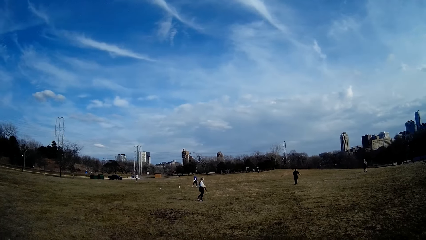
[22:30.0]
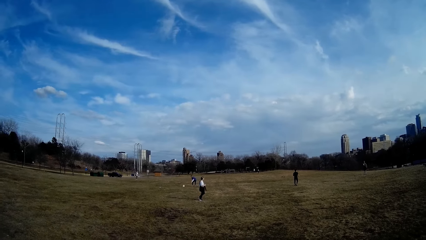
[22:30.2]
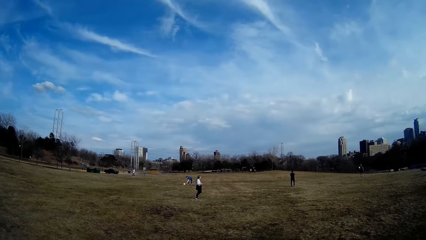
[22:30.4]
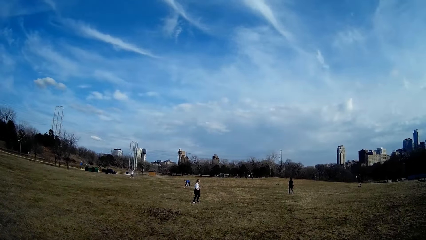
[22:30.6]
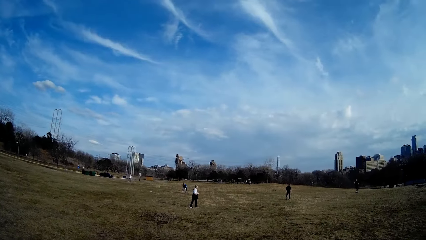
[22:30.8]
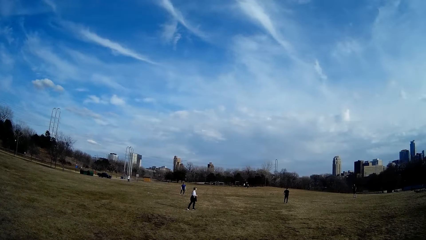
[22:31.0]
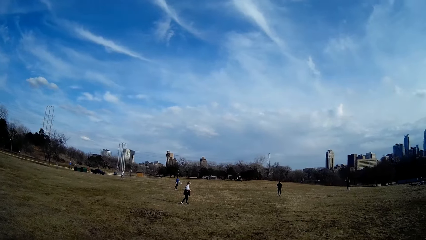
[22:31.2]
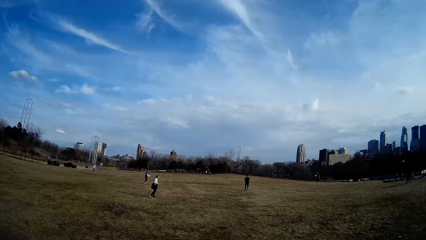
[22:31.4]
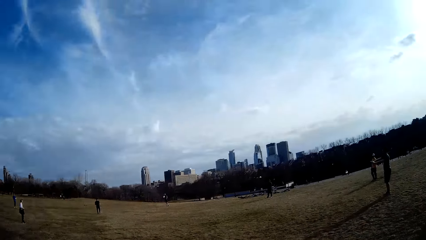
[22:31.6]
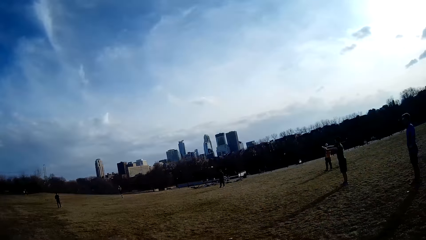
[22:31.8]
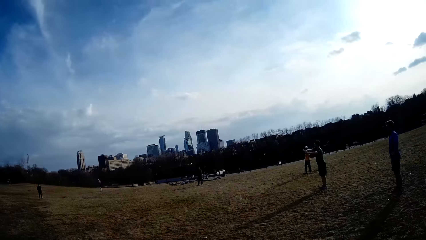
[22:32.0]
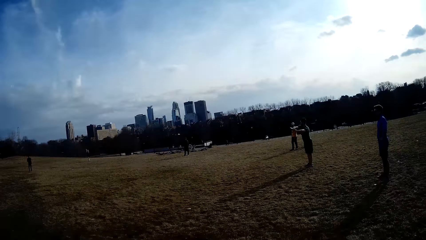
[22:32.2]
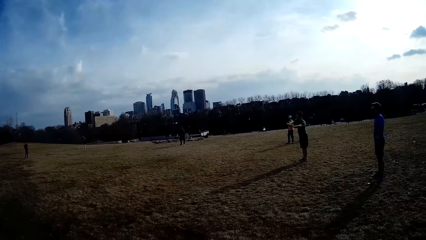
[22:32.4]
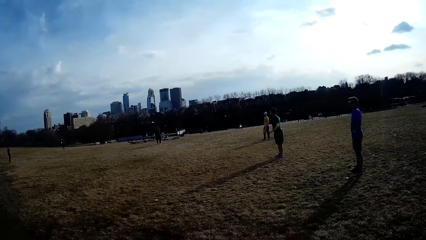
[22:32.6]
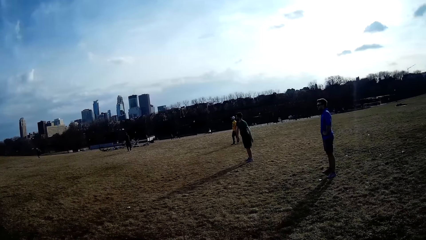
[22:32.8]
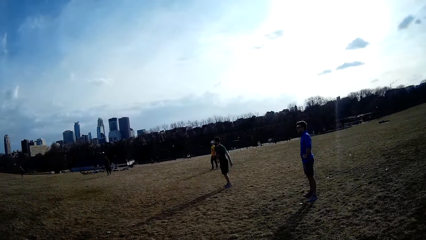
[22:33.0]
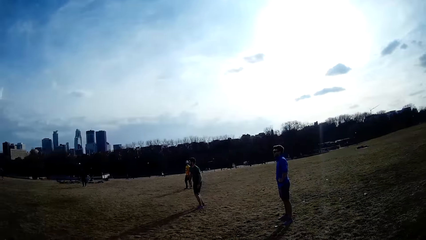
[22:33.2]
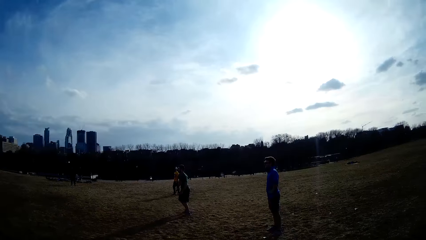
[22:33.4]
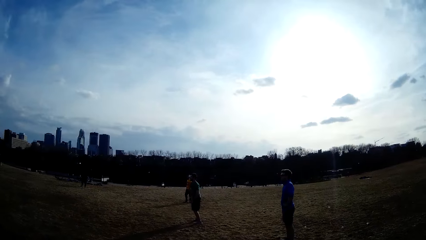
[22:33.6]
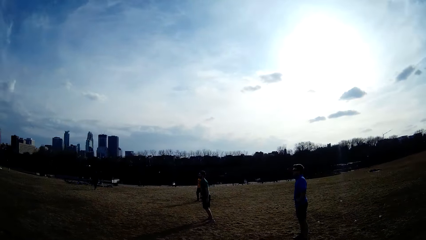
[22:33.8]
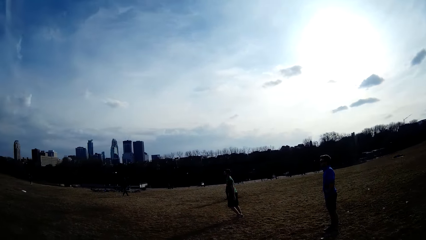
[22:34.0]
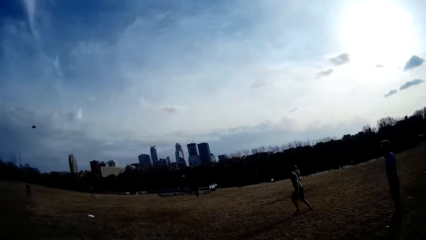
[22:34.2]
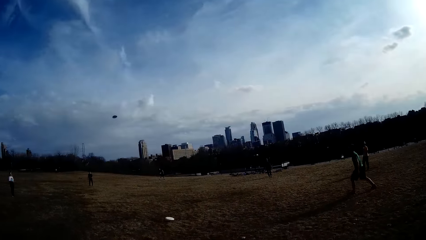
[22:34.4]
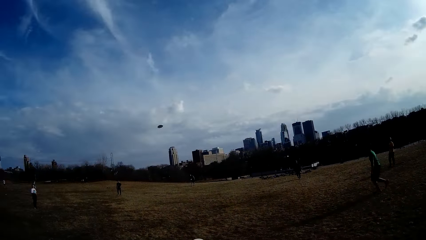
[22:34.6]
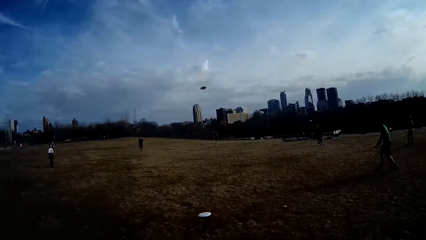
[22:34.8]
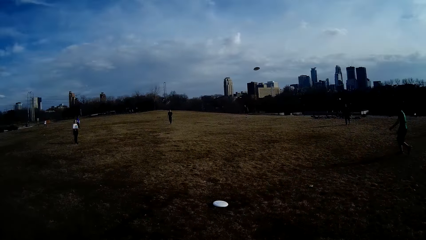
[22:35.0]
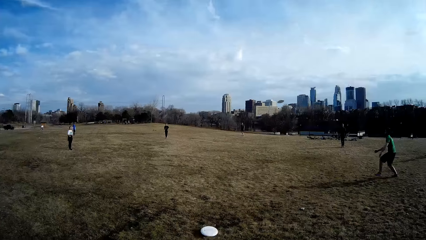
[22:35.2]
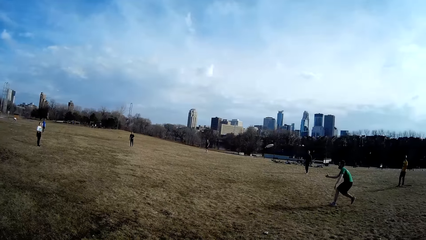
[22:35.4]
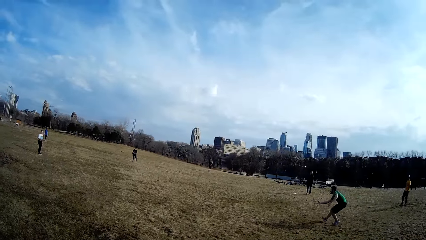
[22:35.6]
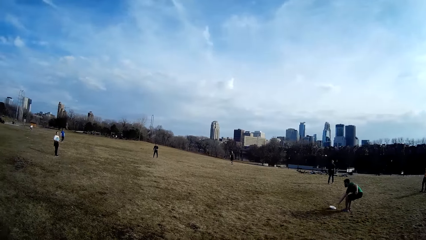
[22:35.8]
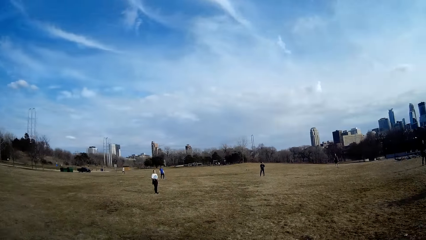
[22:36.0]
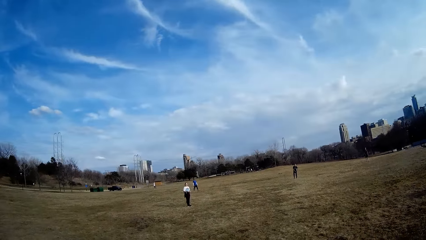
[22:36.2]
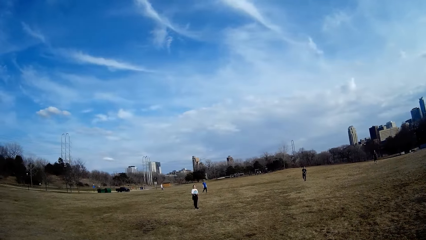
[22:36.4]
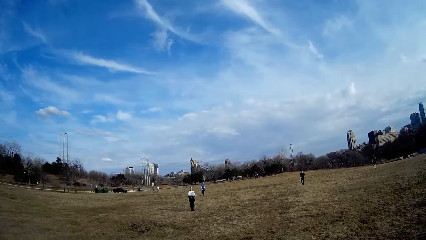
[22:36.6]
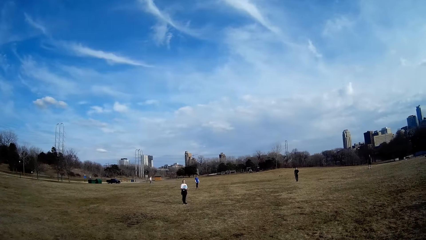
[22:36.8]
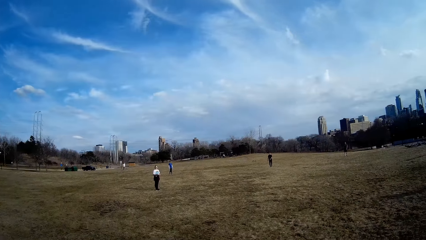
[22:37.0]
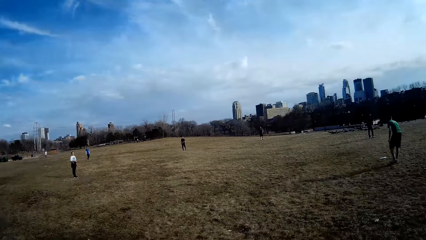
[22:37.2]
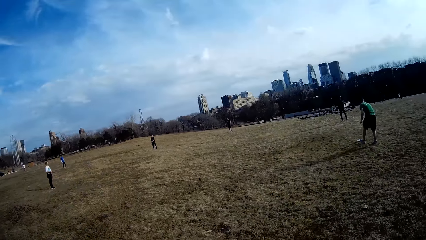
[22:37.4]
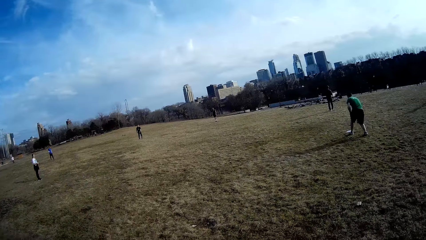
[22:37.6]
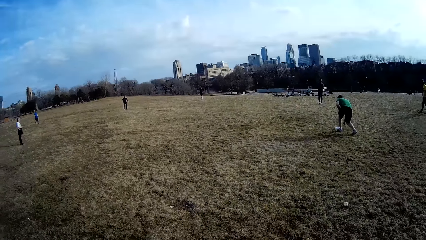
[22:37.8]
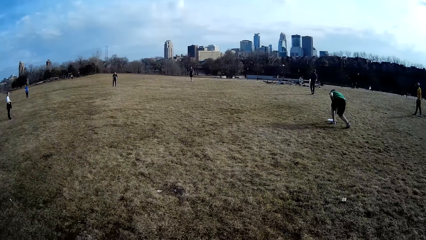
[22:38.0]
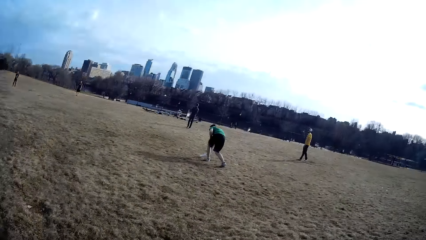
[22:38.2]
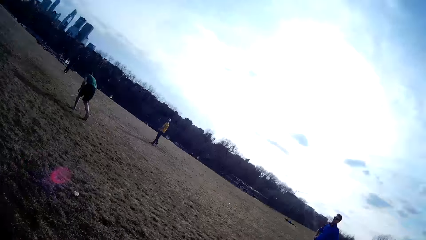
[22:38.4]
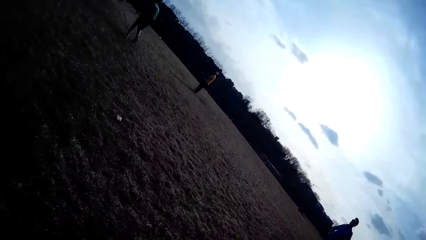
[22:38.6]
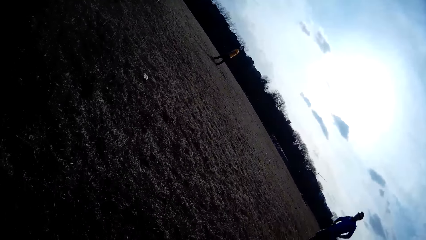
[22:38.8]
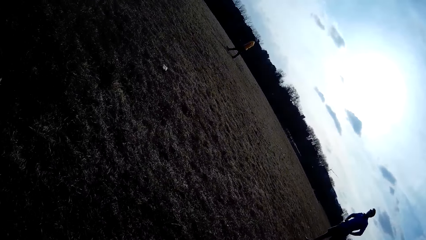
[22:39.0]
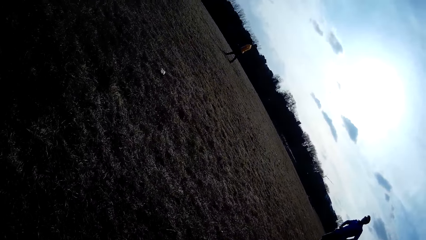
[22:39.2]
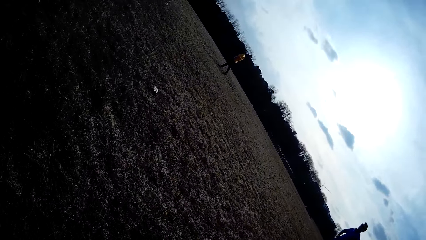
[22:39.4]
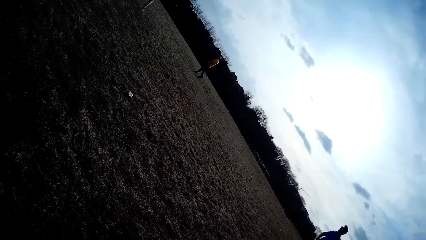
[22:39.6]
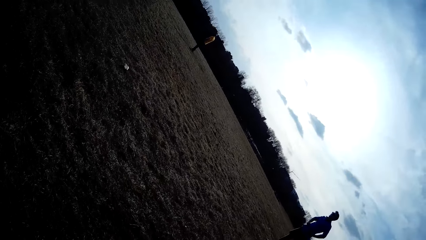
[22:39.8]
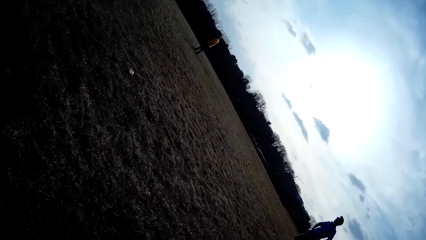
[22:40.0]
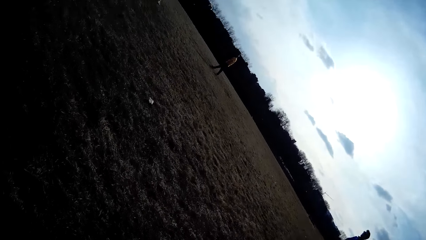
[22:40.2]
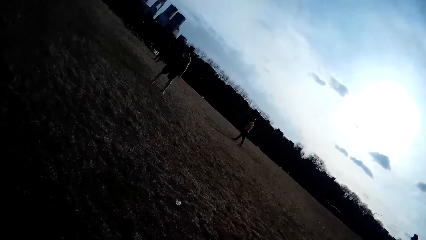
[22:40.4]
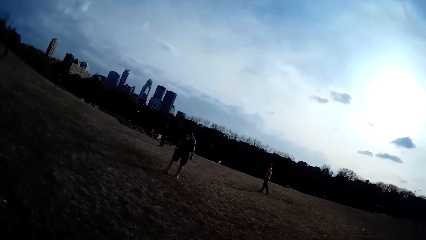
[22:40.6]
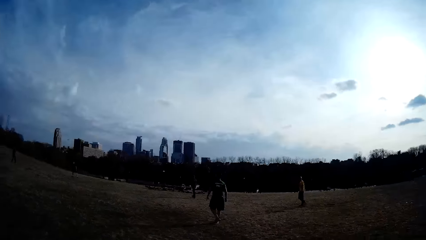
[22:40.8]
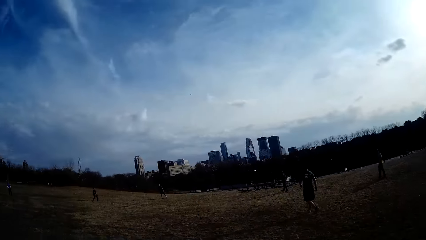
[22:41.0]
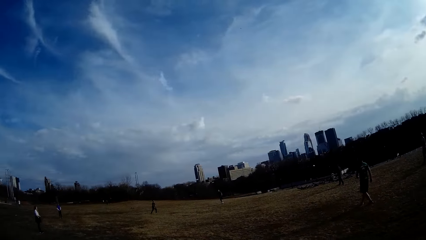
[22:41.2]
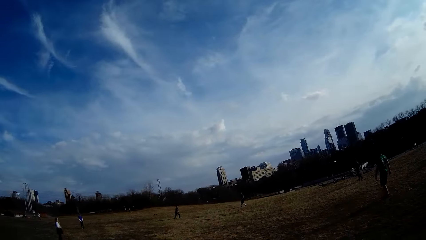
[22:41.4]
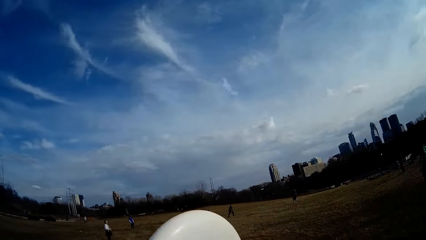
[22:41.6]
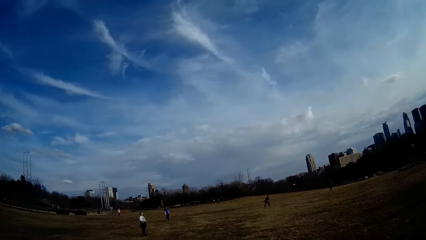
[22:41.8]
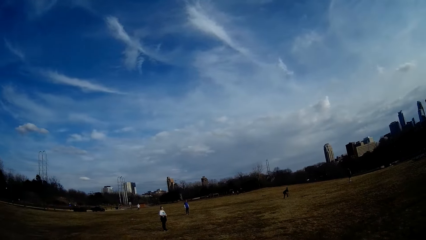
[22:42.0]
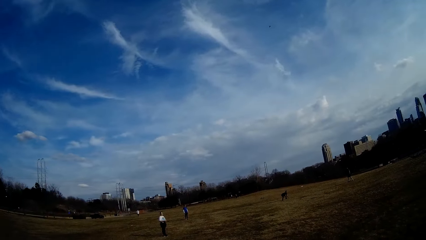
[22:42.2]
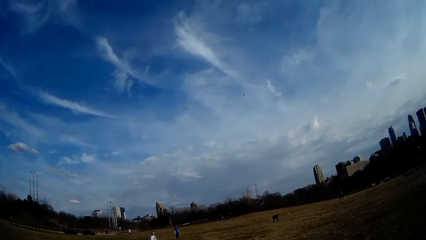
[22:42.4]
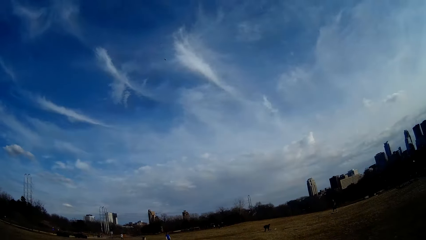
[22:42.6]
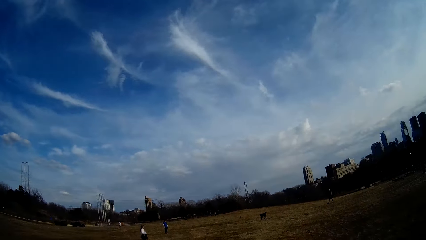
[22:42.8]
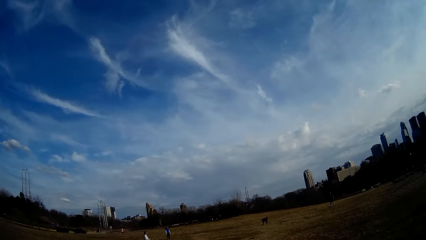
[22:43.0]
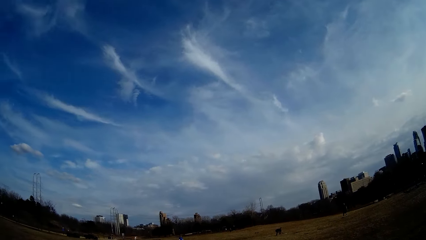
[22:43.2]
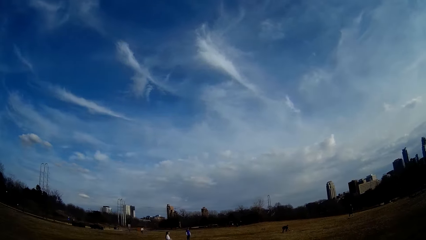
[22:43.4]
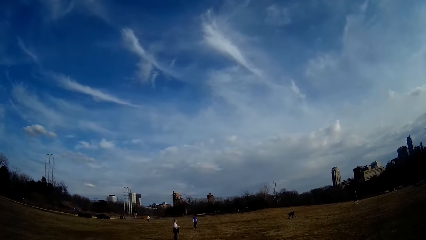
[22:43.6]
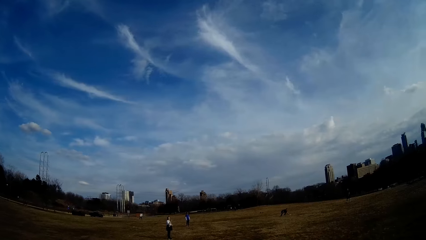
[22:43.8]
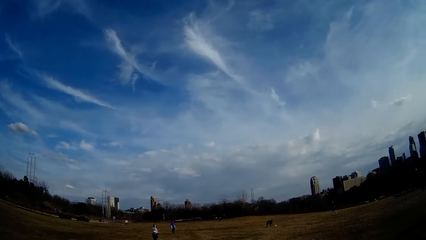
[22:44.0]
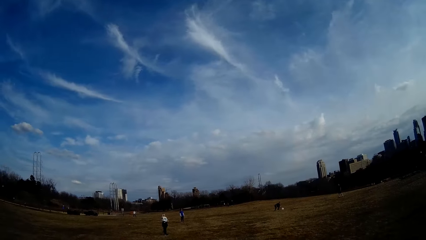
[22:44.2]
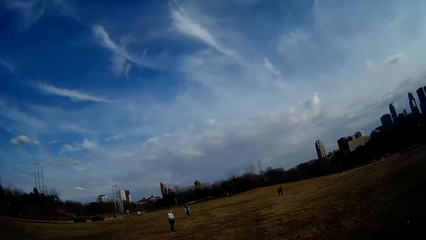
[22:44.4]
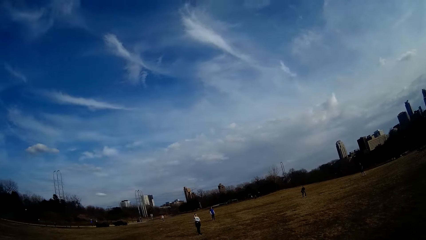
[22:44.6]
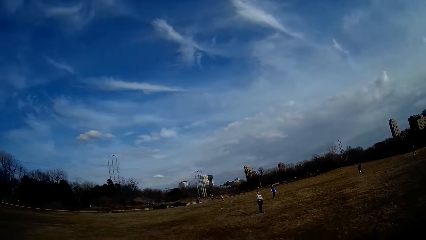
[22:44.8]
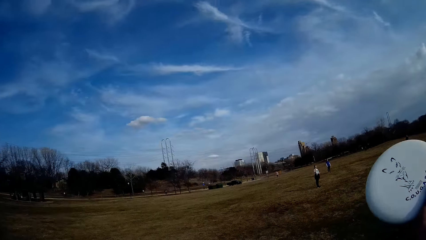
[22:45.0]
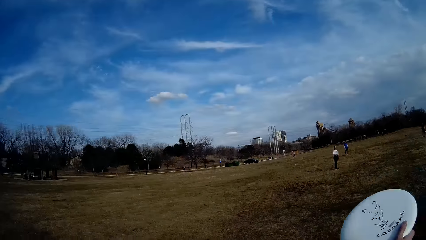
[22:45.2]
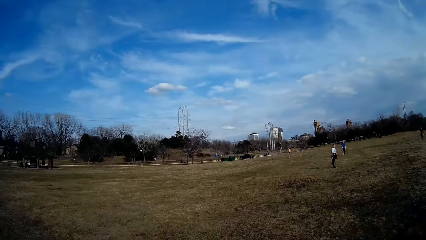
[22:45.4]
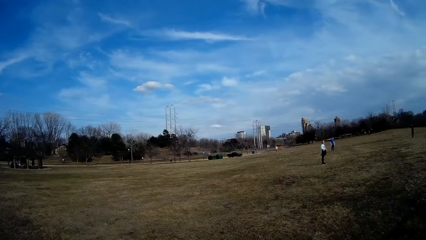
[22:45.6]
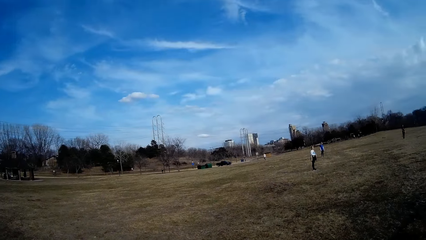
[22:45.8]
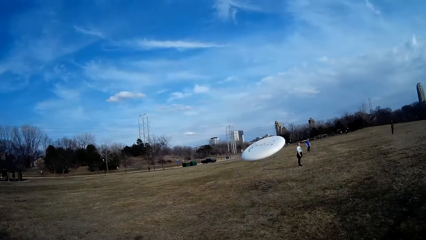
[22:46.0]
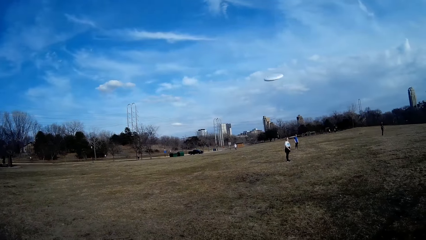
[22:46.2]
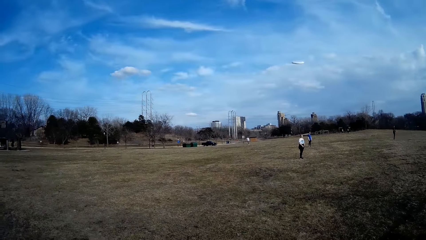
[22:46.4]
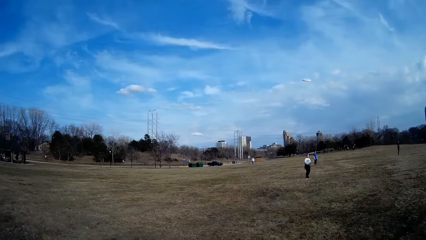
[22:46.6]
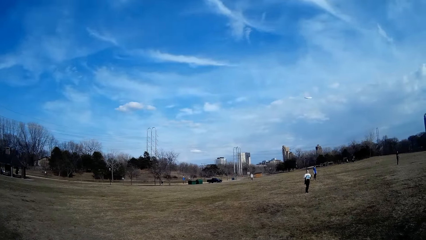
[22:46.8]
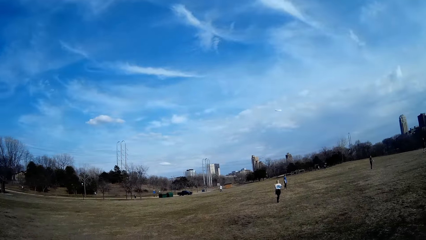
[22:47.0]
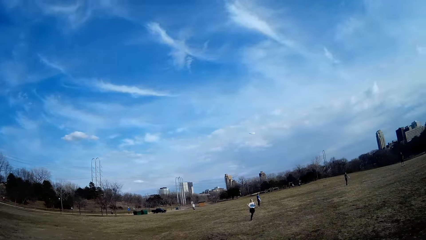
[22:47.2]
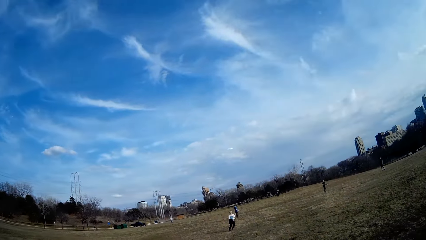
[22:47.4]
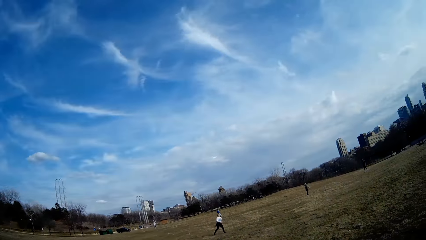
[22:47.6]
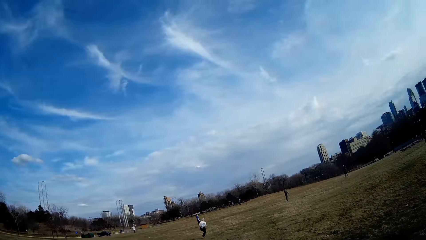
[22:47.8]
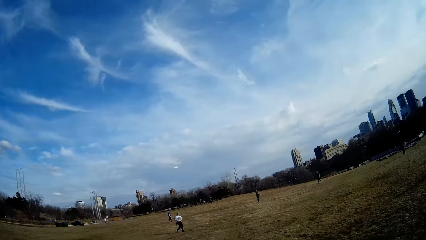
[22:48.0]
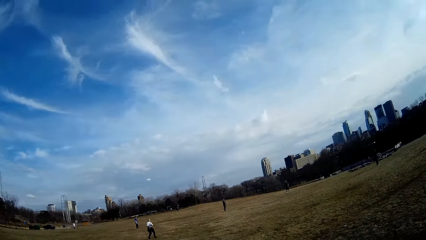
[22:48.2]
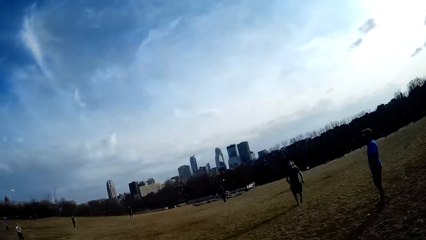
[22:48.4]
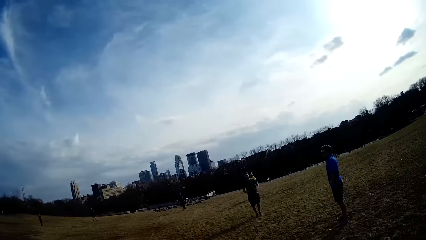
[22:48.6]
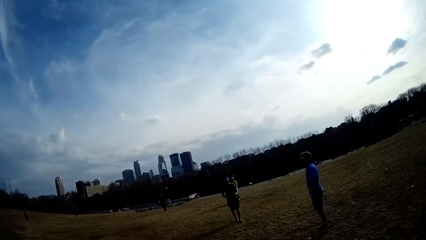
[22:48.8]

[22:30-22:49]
A man picks up the white slate from the ground and throws the white slate in the air. Another man makes for the white slate and picks up the white slate from the ground. The camera wearer raises the white slate. Another man picks up the white slate from the ground. The camera wearer raises the white slate. They throw a flying disc.
